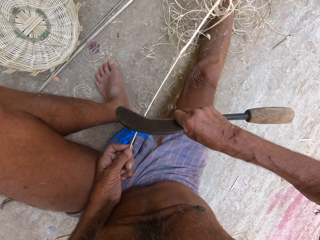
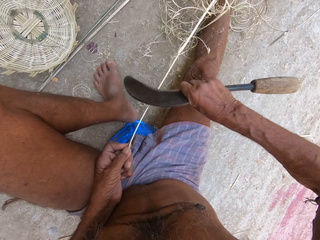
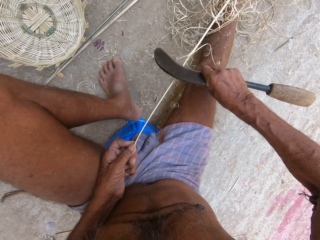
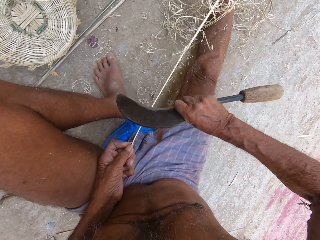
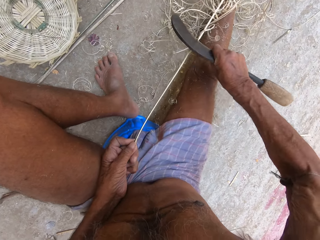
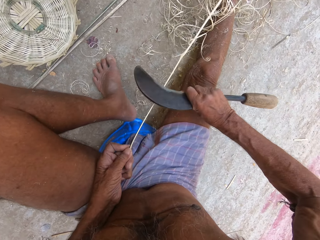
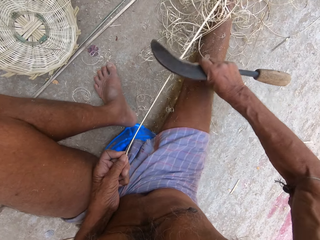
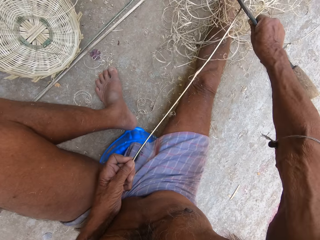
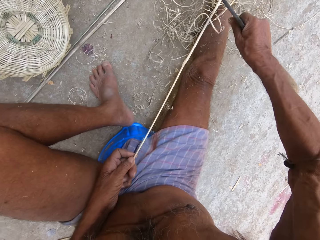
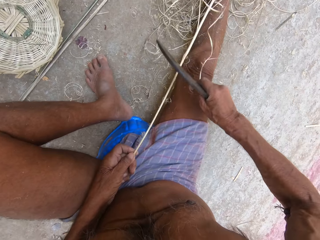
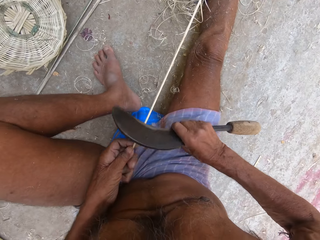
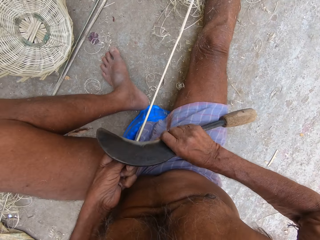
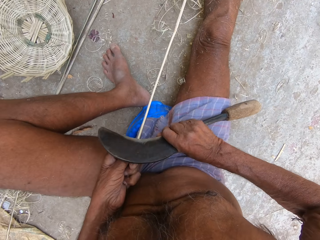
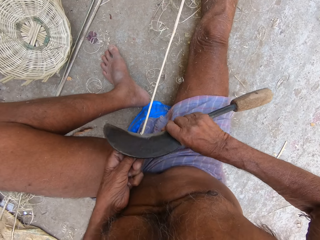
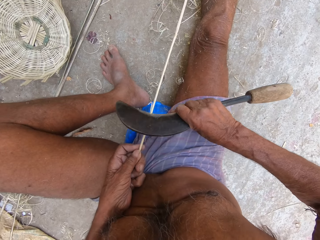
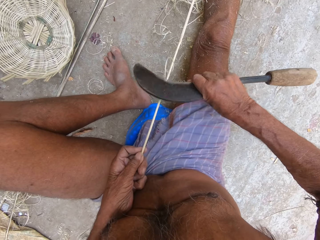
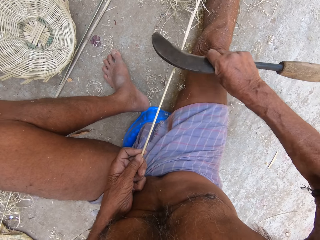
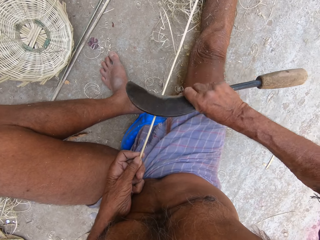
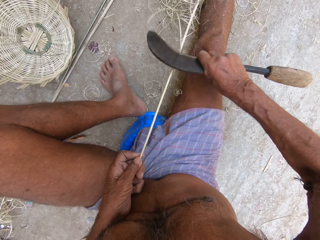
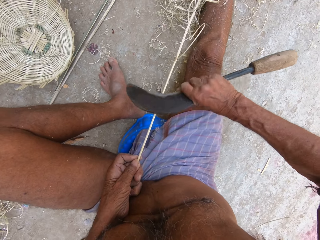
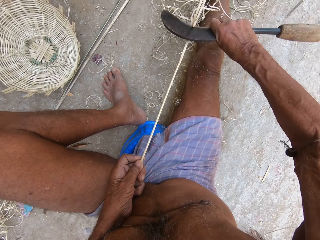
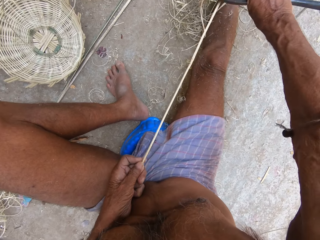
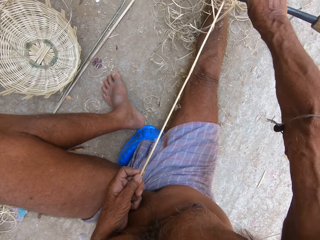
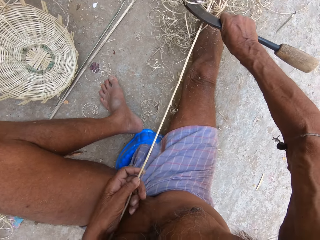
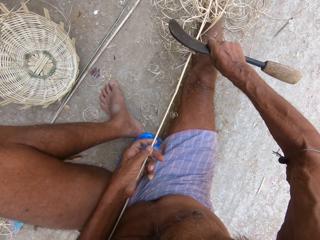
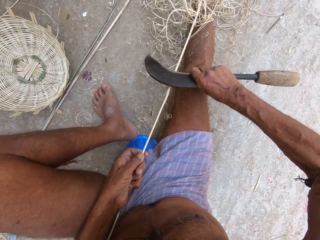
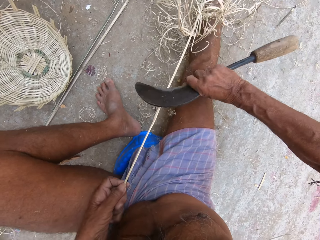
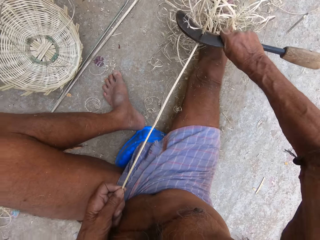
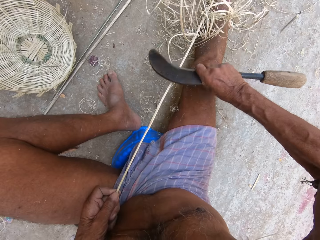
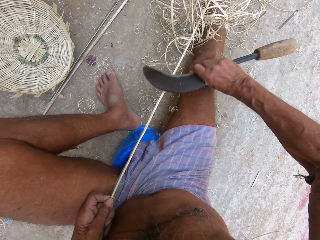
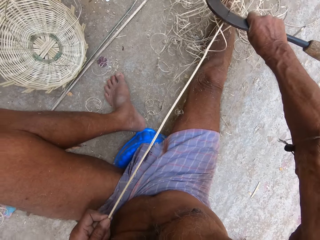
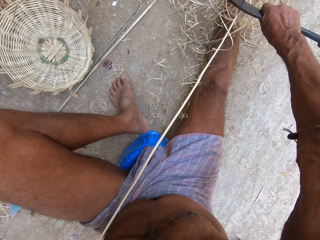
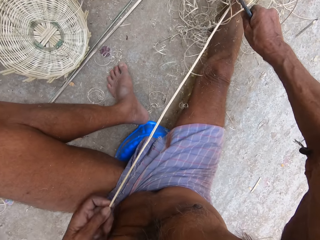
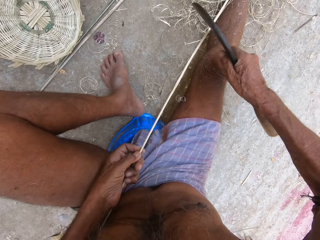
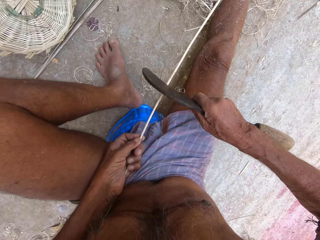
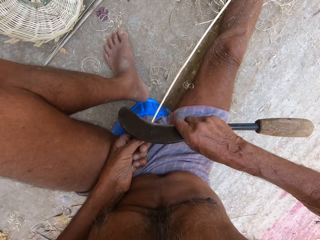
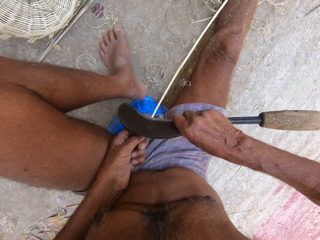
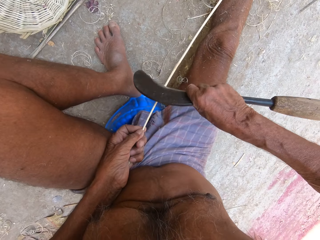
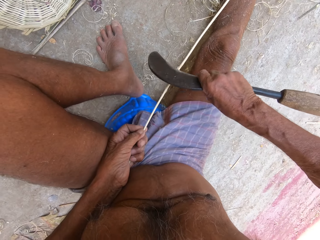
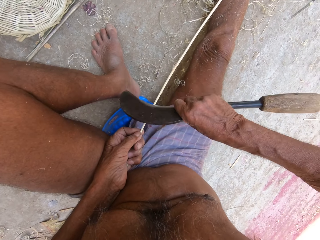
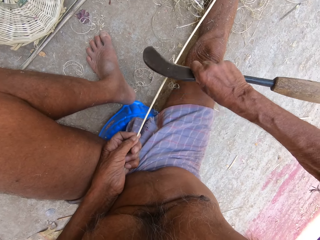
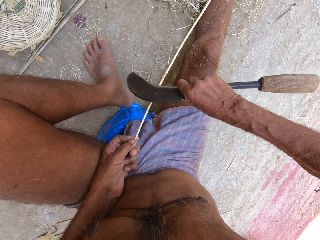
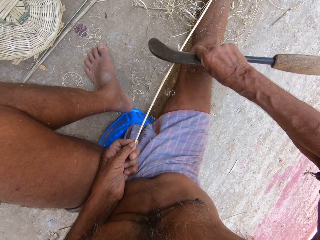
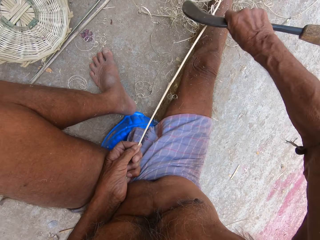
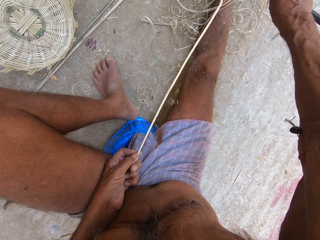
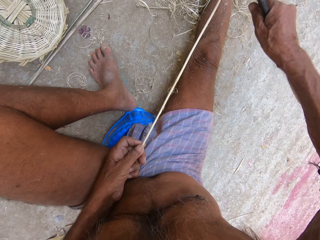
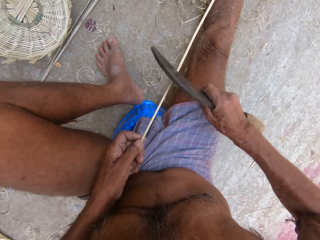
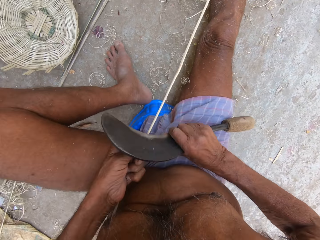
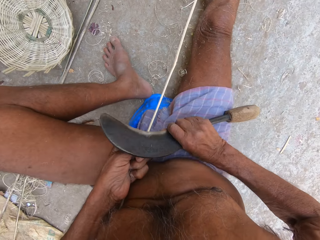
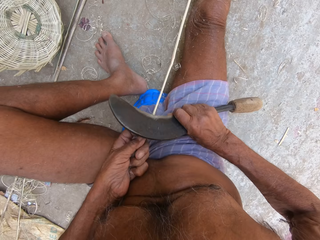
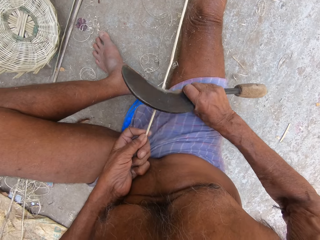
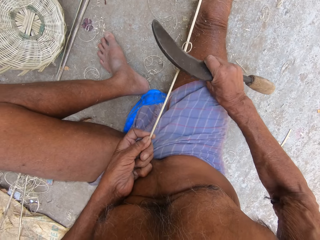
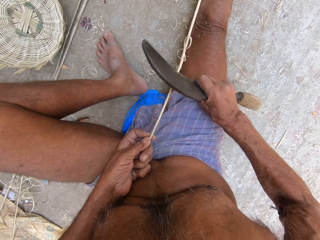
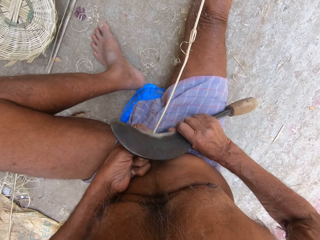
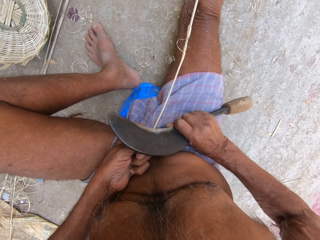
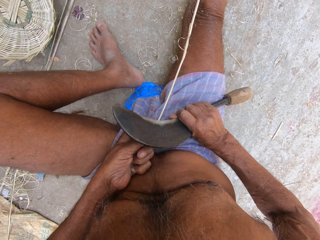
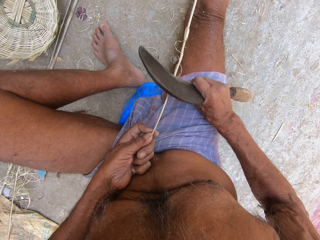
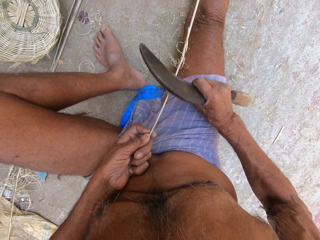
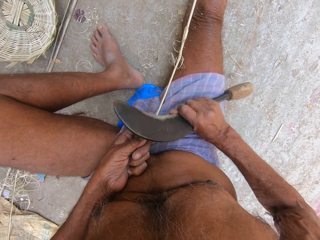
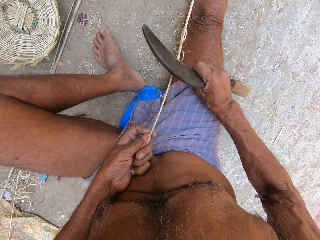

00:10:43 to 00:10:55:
The camera wearer moves the left hand upwards the plant fiber. They move the left hand downwards the plant fiber. They shape the plant fiber with the knife. They move the left hand upwards the plant fiber. They shape the plant fiber with the knife.

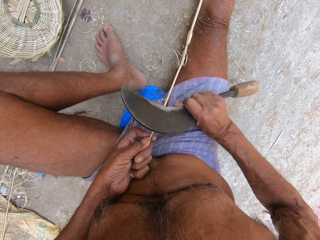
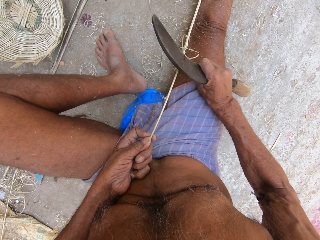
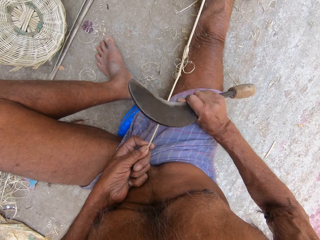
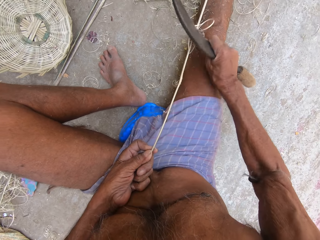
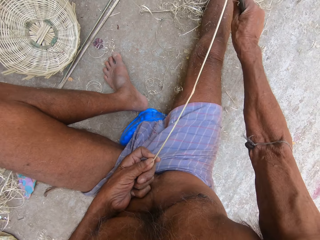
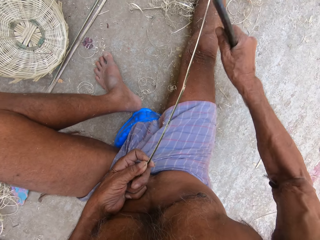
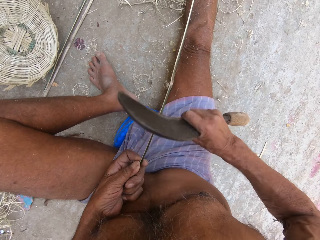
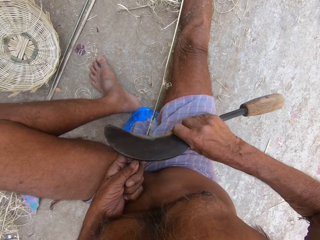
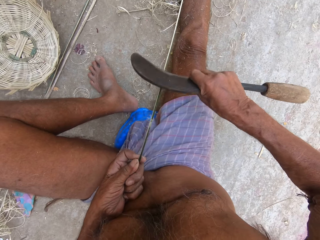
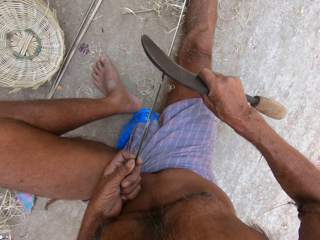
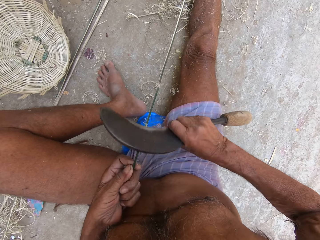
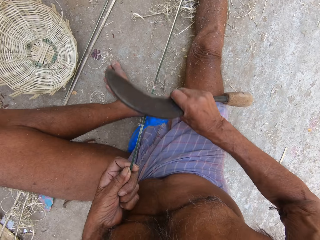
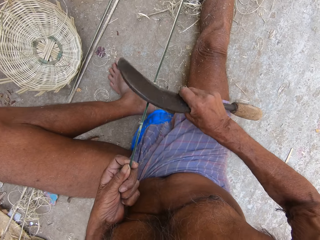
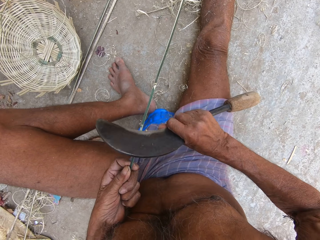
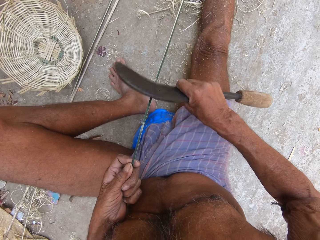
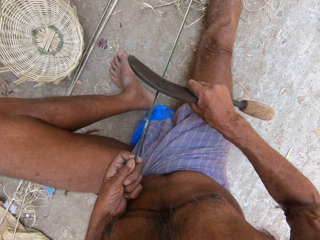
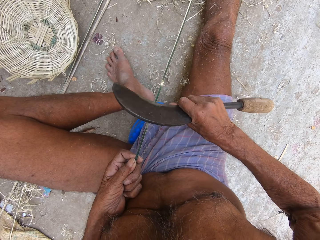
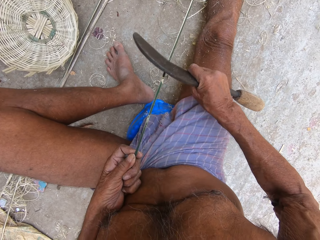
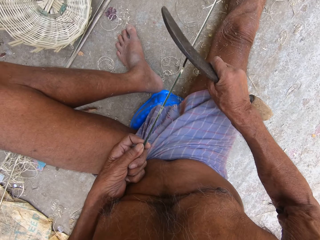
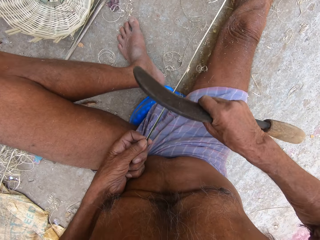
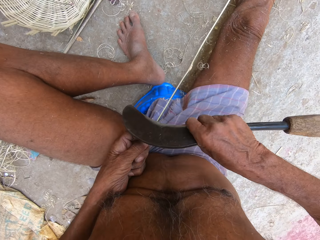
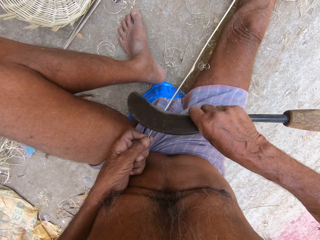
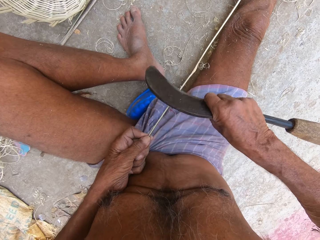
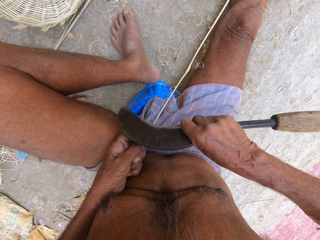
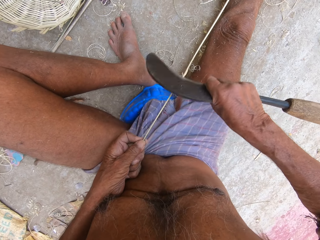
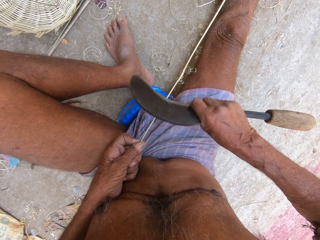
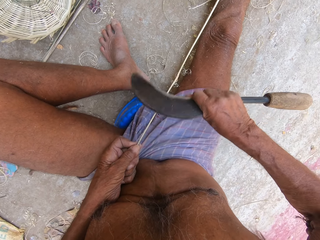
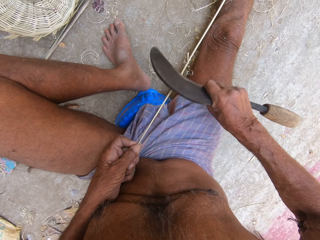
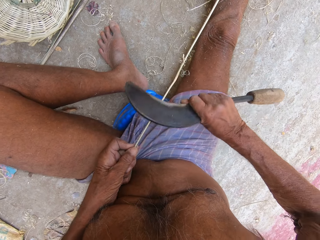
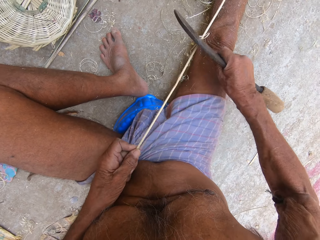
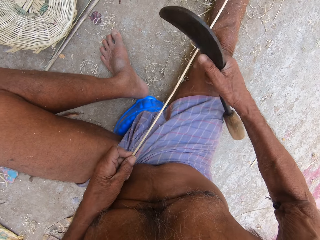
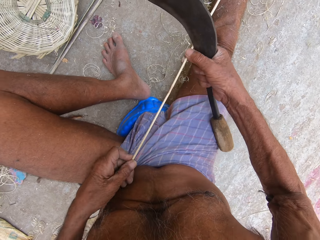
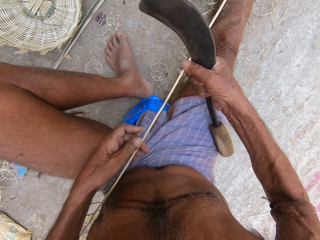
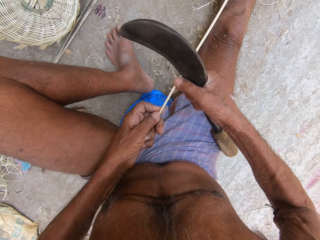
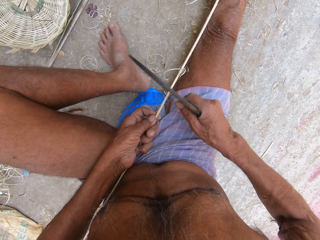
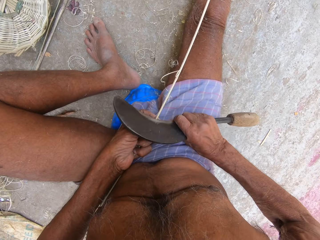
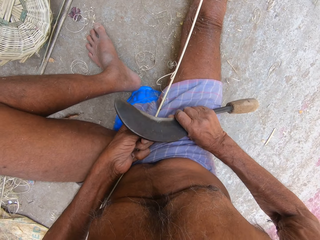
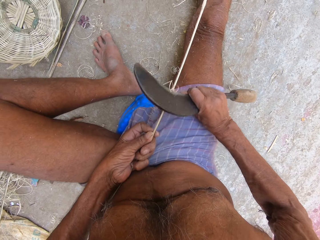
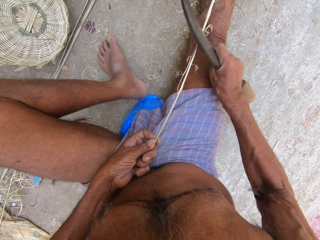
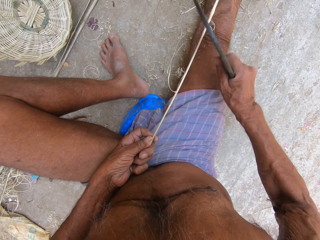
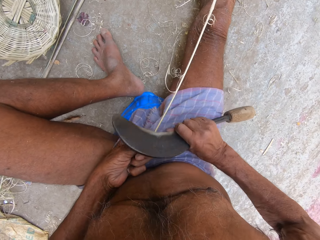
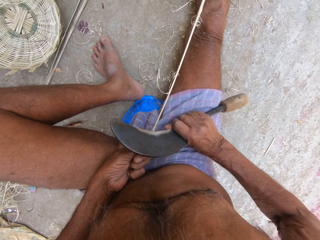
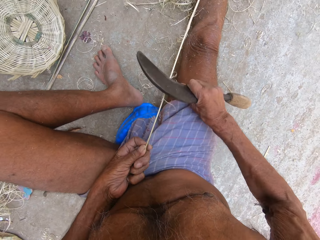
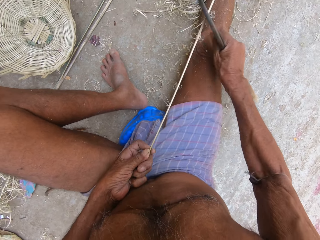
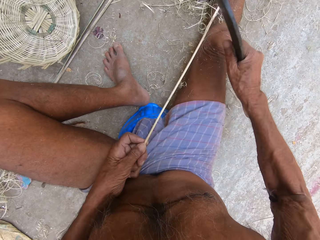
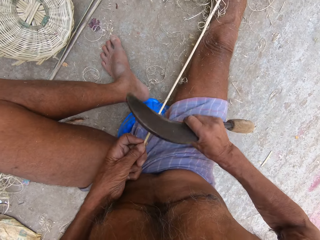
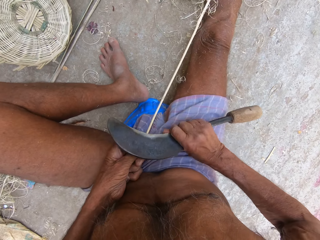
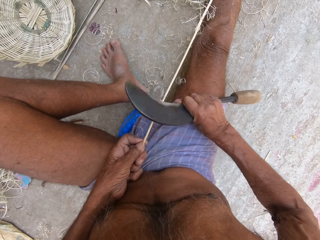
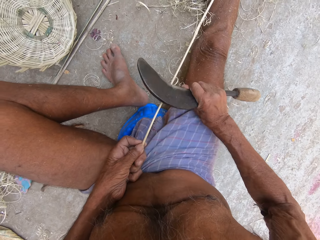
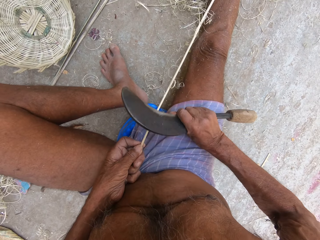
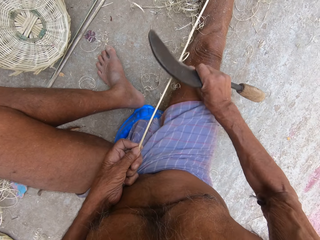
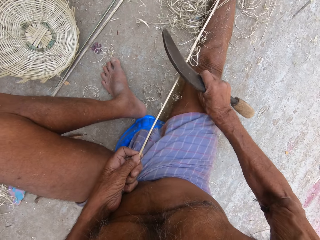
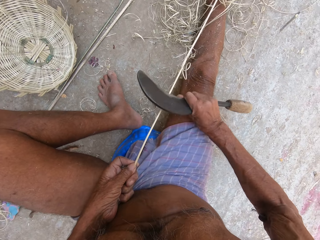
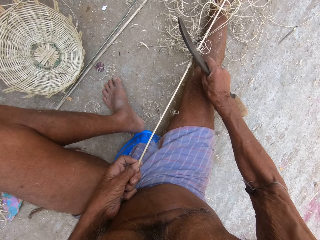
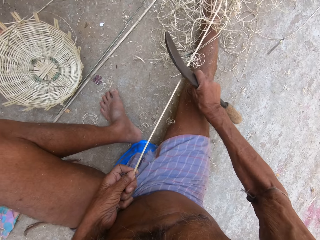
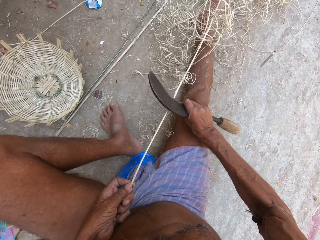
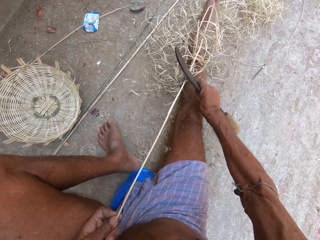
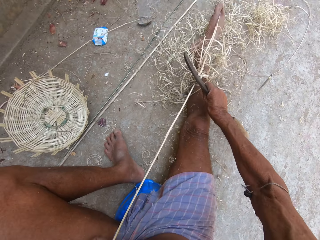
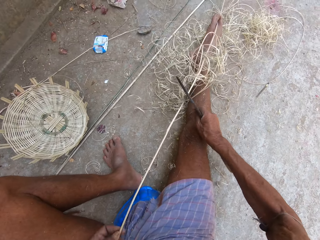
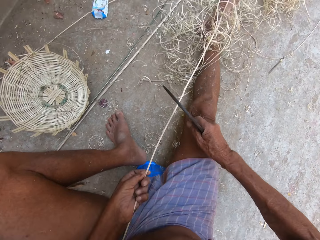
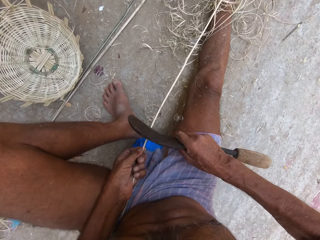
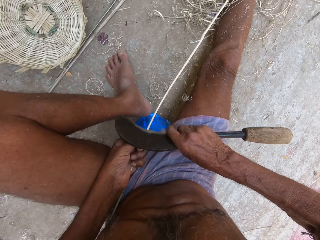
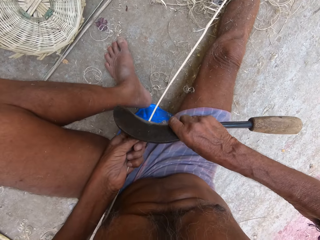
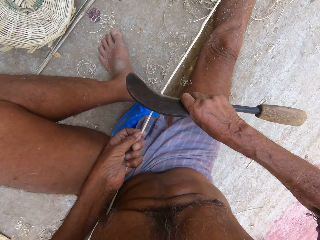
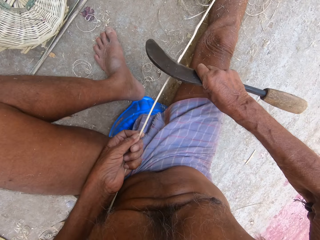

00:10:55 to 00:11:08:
The camera wearer turns the plant fiber sideways. They shape the plant fiber with the knife. They hold the plant fiber with the right hand. They move the left hand upwards the plant fiber. They shape the plant fiber with the knife.
